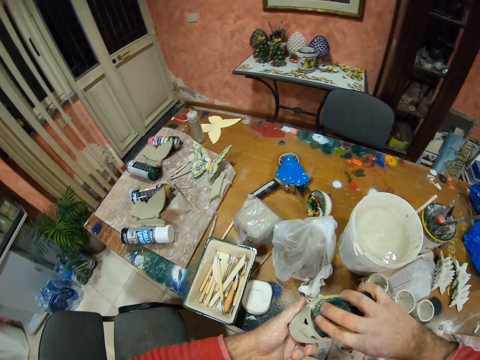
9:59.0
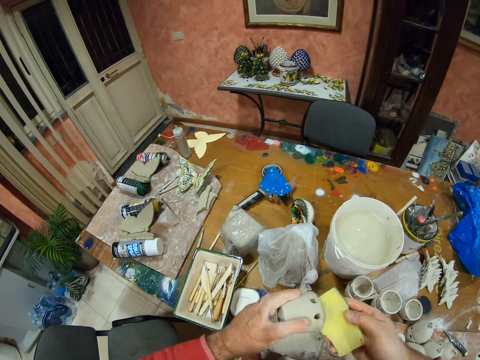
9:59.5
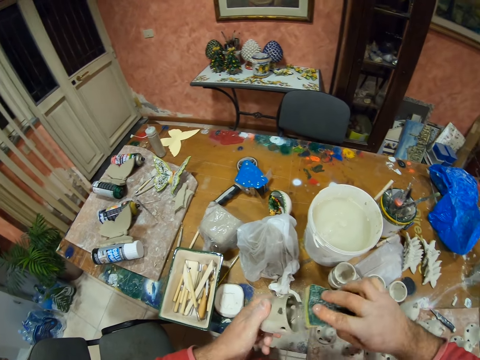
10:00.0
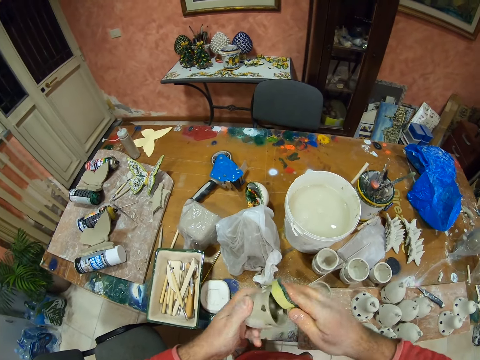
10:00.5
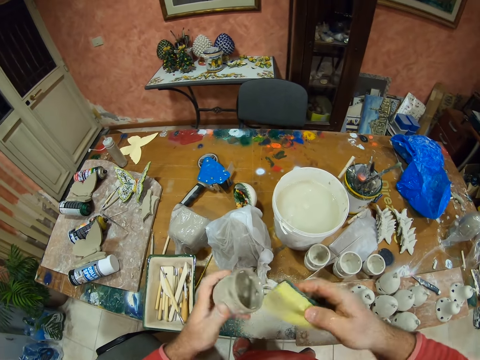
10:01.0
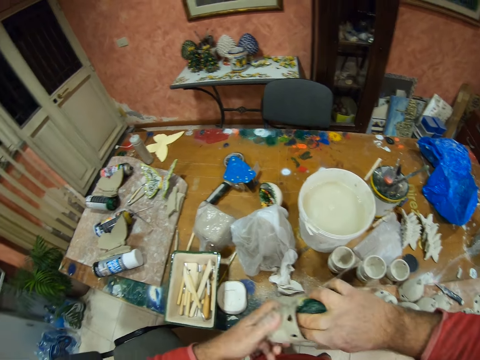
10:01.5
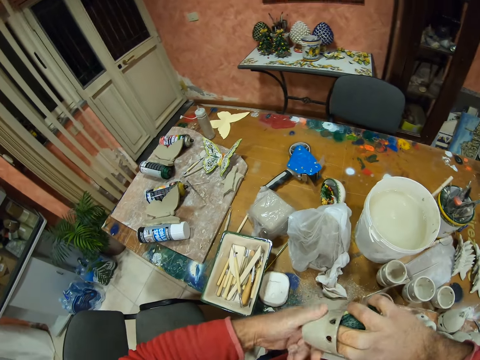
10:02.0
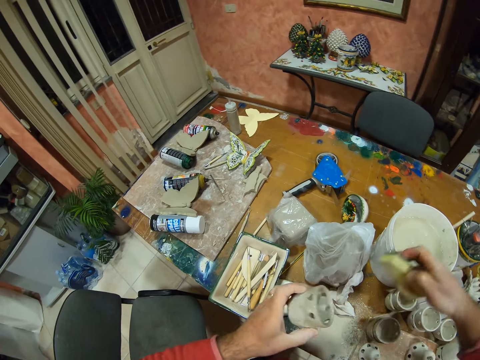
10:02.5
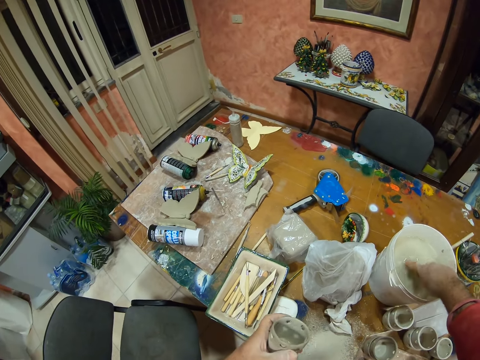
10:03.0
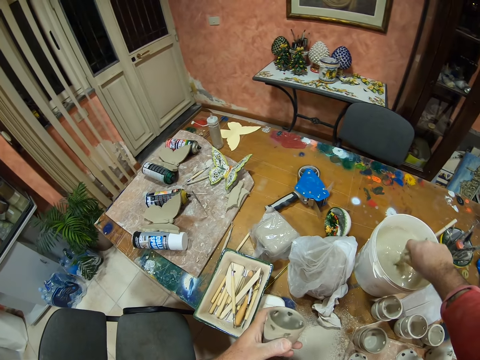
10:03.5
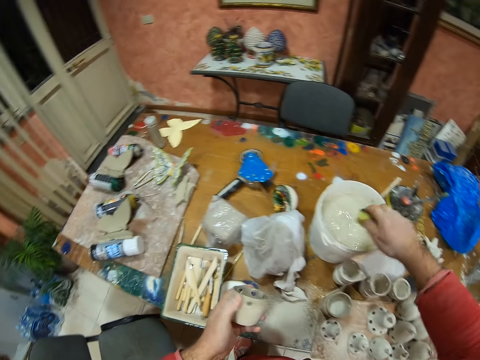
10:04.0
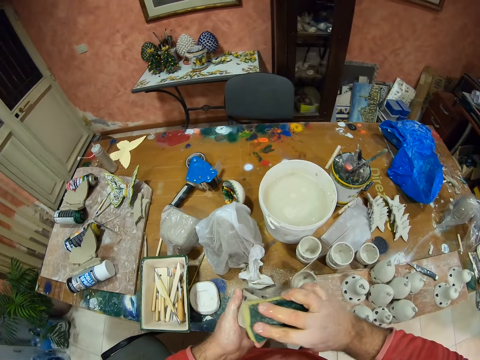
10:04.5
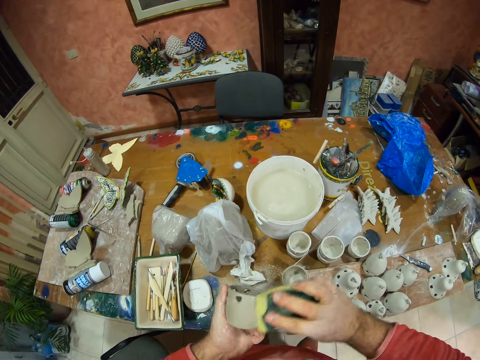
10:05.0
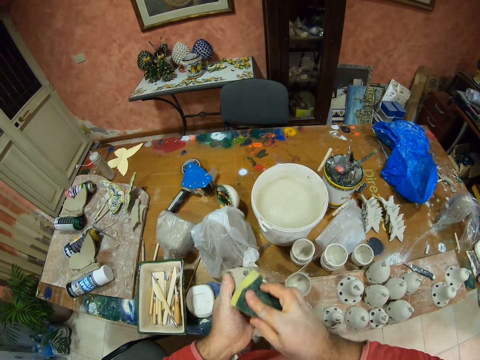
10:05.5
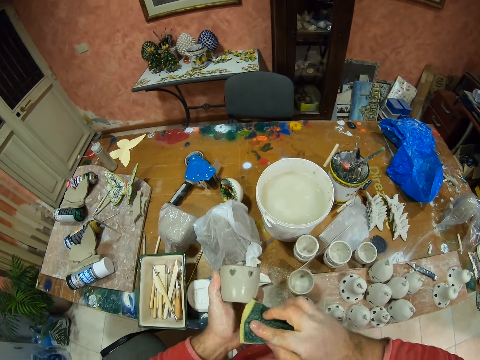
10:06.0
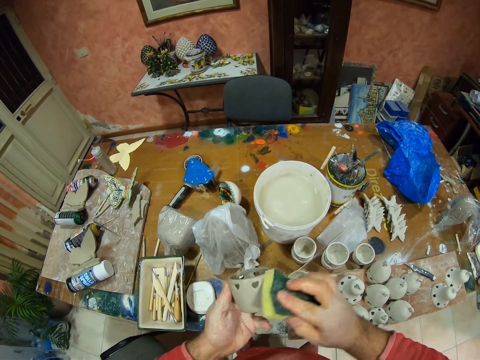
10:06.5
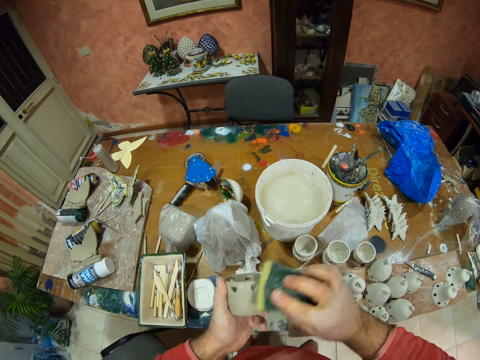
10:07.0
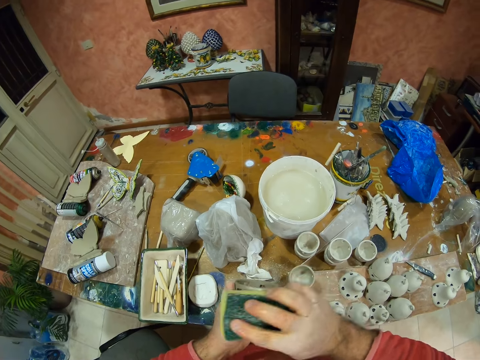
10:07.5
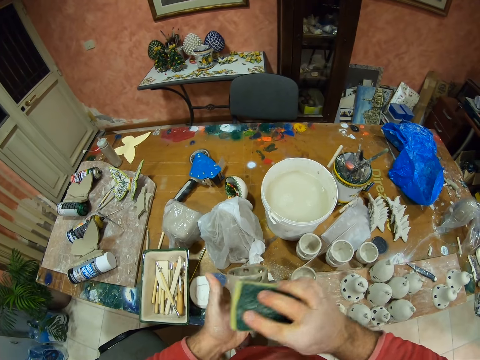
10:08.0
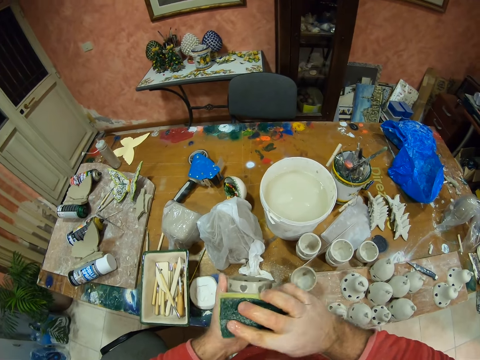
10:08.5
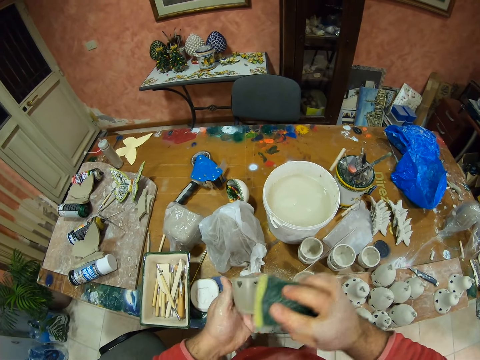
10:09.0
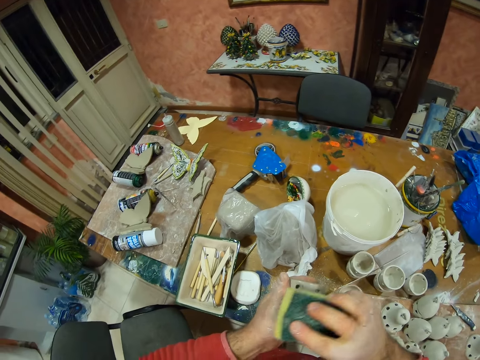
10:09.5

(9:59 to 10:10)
The camera wearer wipes the clay decor with the sponge. He dips the sponge in the water bucket. He dips his hands in the paint bucket. He squeezes water from the sponge in the paint bucket. He wipes the clay decor with the sponge.

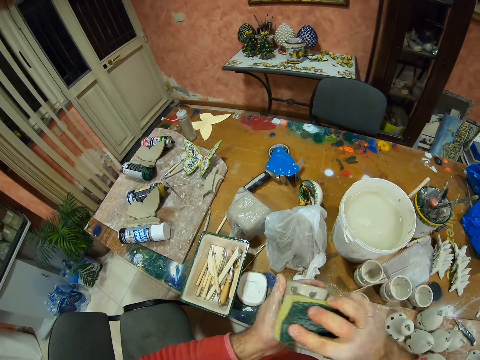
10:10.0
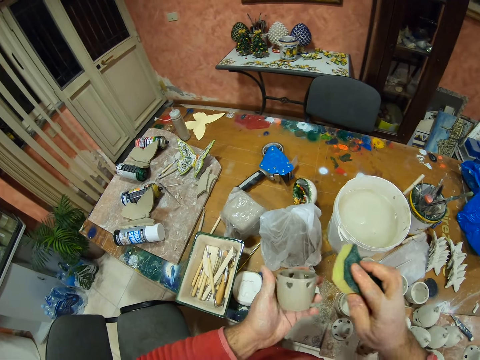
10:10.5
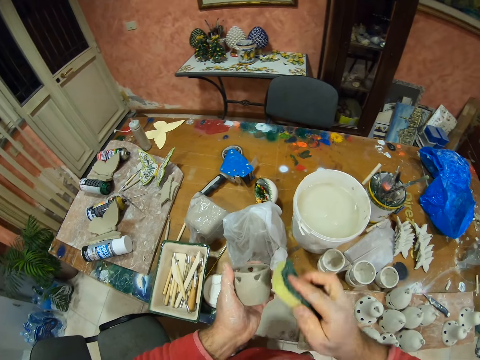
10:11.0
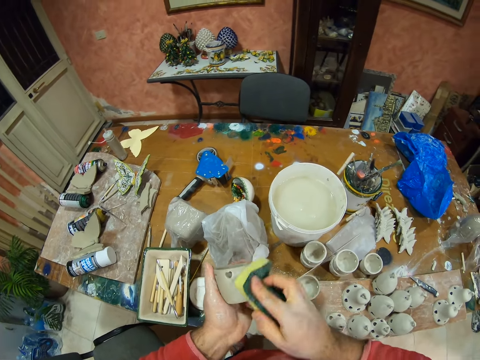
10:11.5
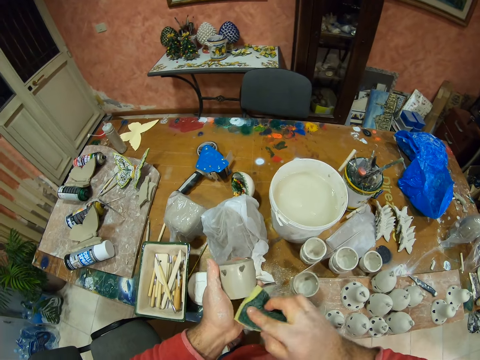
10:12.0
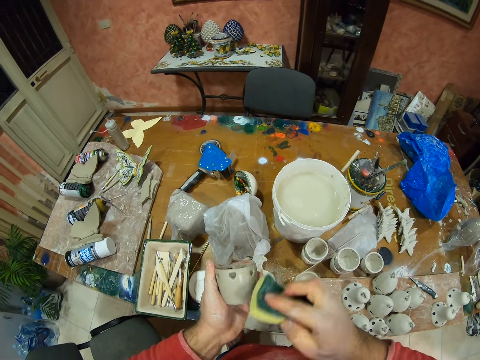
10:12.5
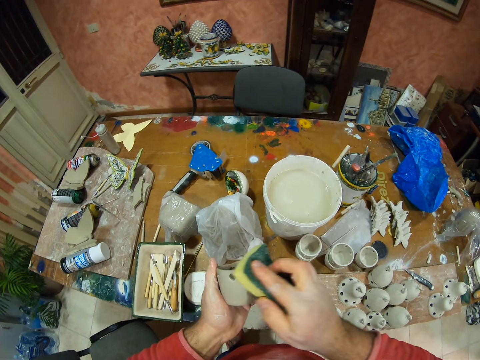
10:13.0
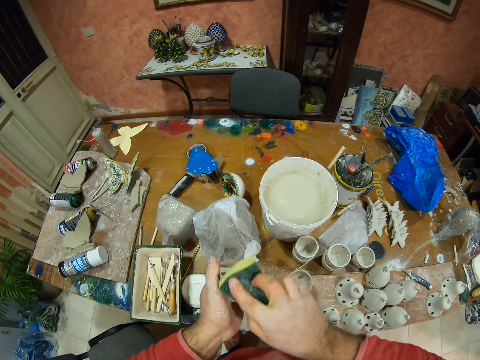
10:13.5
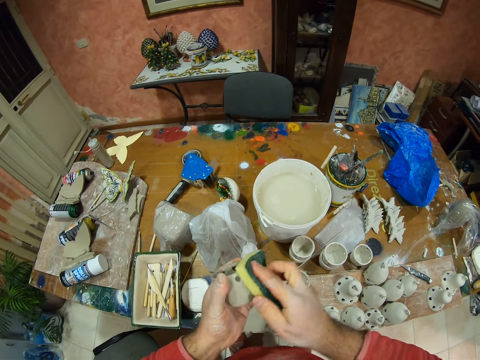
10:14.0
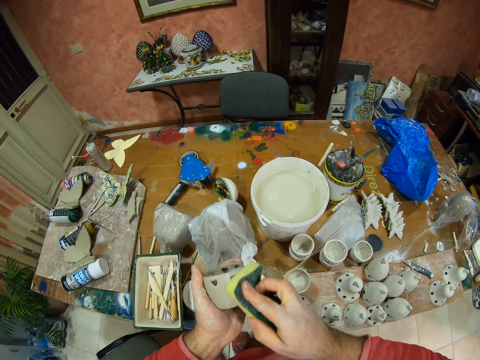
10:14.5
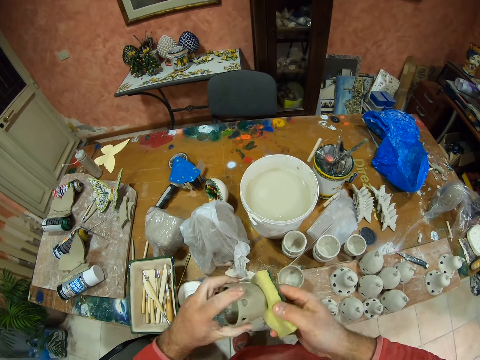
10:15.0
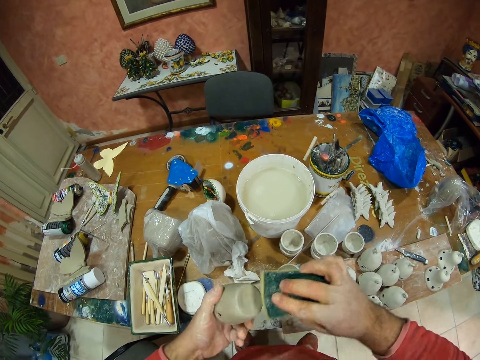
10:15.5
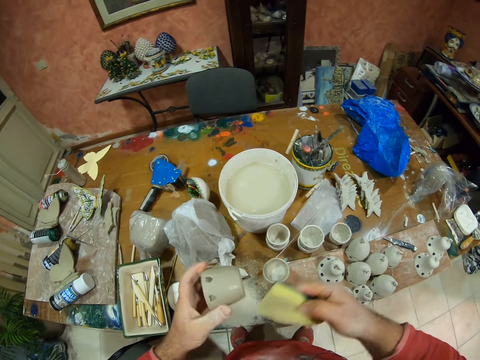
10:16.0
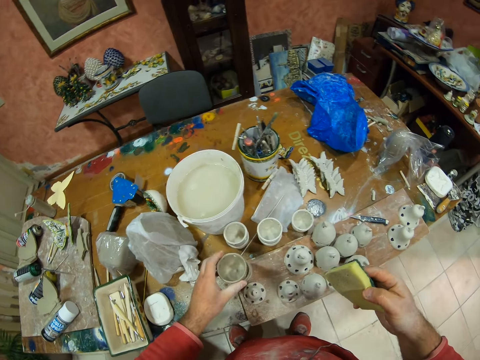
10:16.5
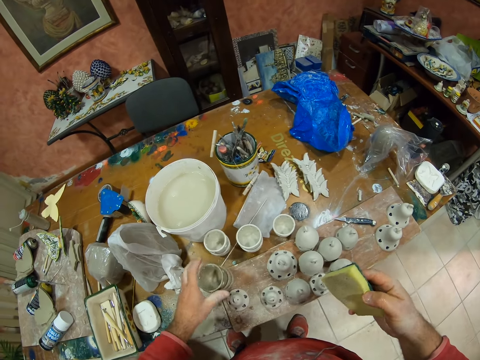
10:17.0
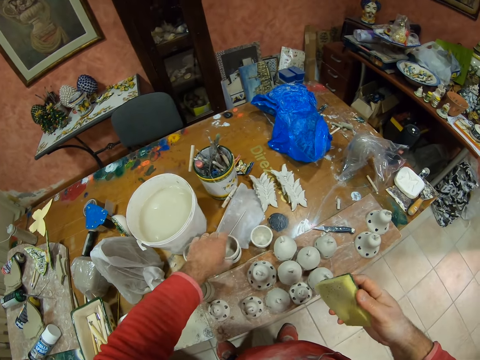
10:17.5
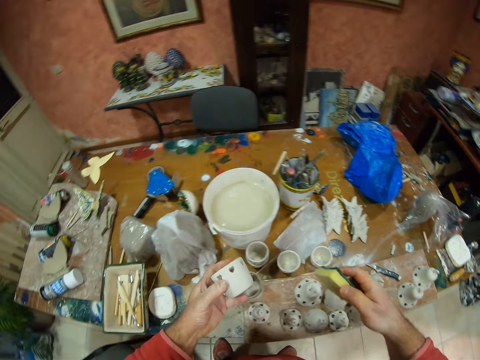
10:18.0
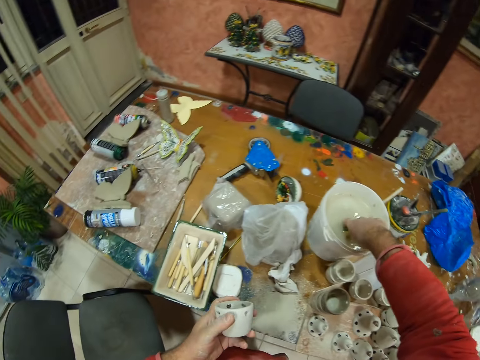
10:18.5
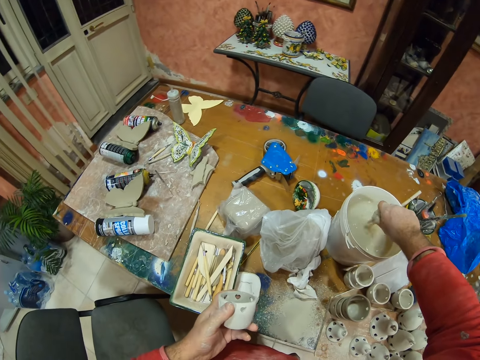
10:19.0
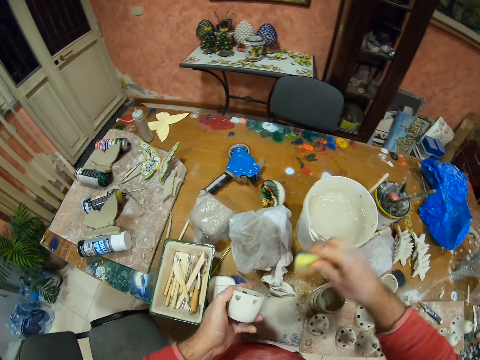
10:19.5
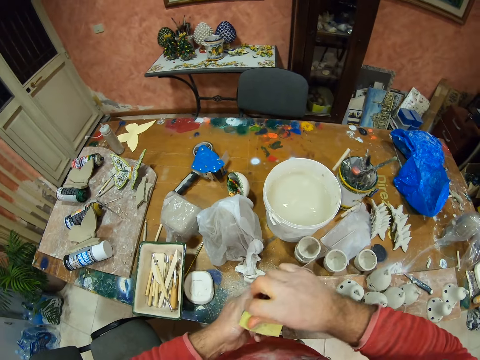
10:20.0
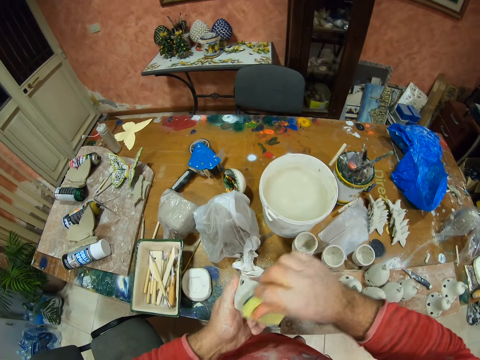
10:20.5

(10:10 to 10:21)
The camera wearer puts the clay decor on the table. They pick up a clay decor from the table, dip the sponge in the paint bucket, squeeze water from the sponge in the paint bucket and wipe the clay decor with the sponge.

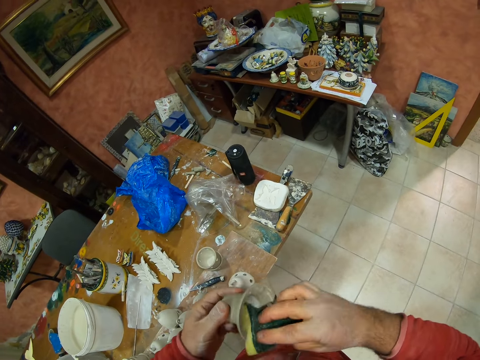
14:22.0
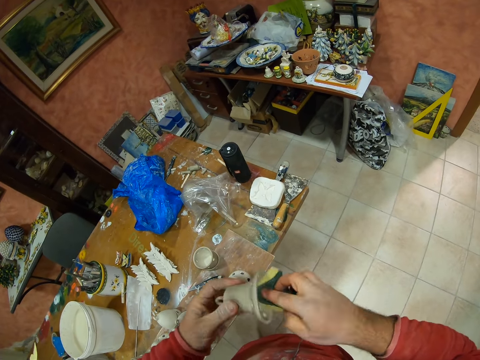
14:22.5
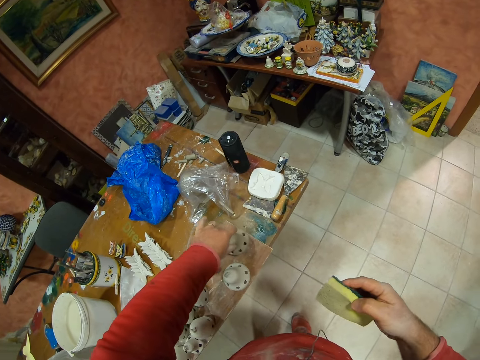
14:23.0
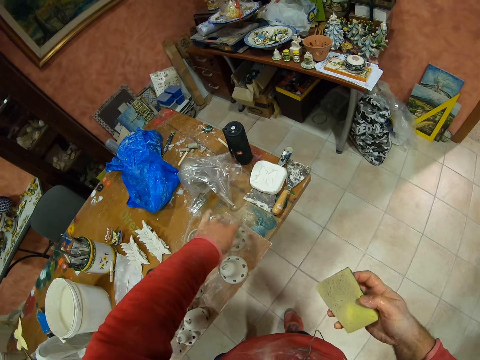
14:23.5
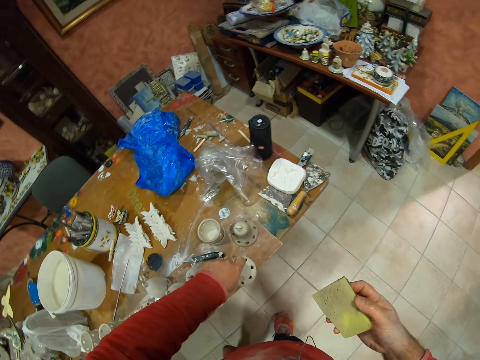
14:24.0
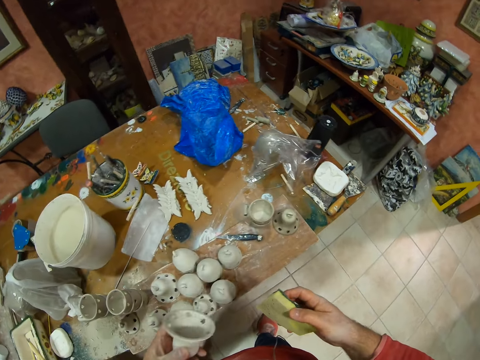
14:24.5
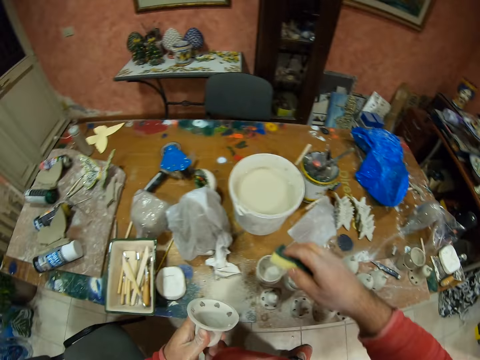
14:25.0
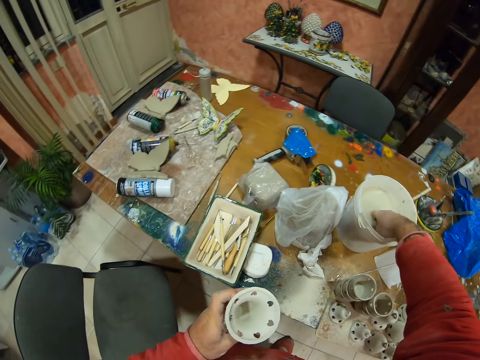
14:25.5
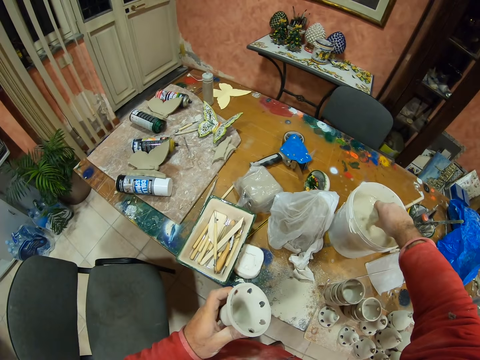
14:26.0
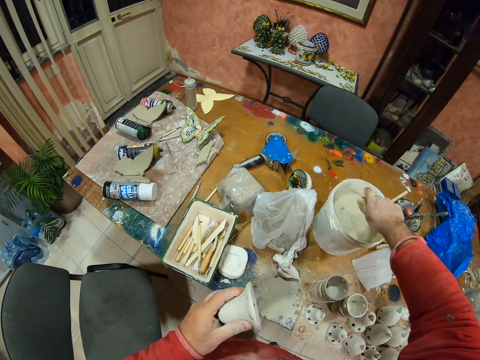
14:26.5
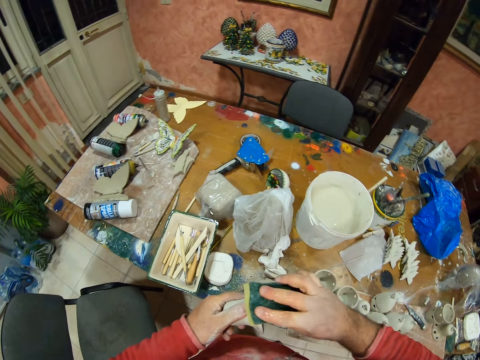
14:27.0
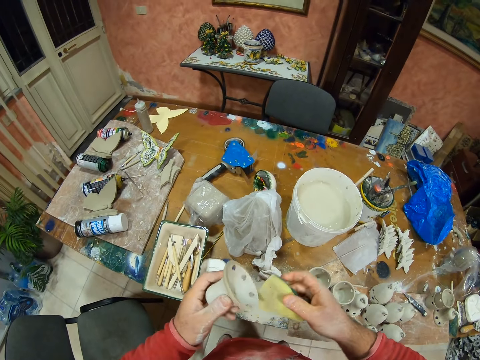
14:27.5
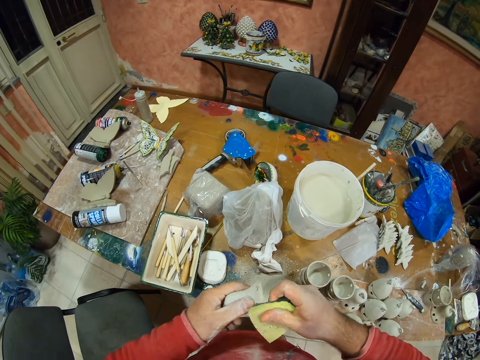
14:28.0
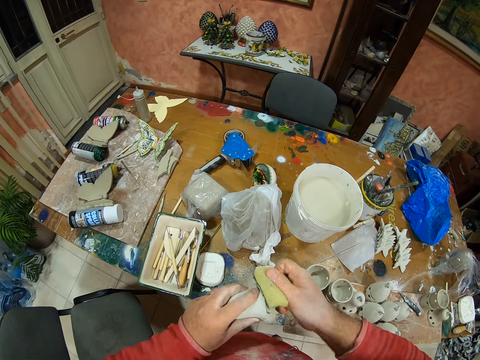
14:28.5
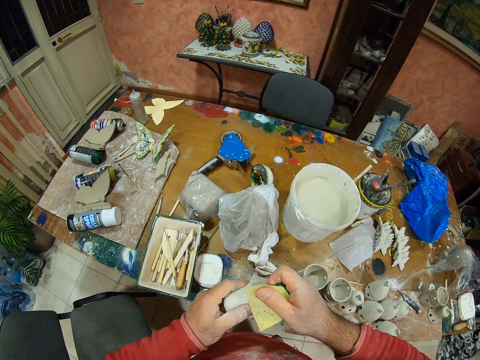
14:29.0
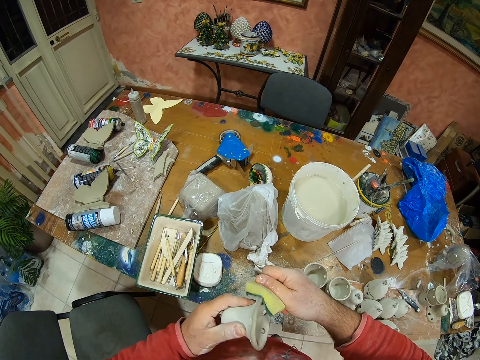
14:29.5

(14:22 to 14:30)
The camera wearer places the pottery on the table. They pick up the pottery from the table top. They dip the sponge in the water bucket, squeeze water from the sponge and wipe the pottery with the sponge.
